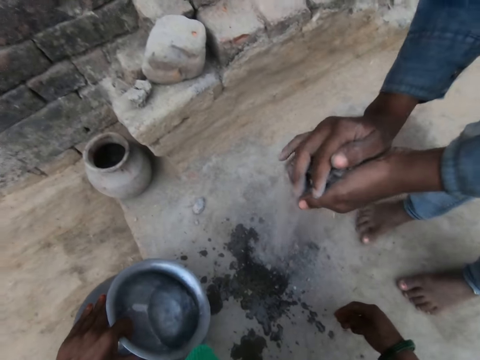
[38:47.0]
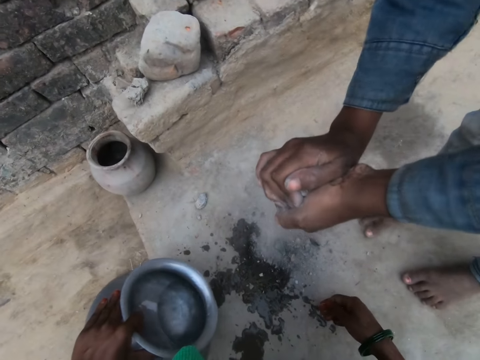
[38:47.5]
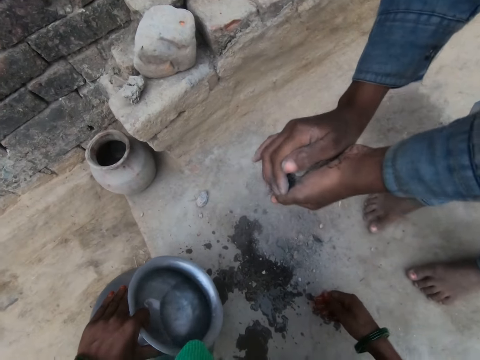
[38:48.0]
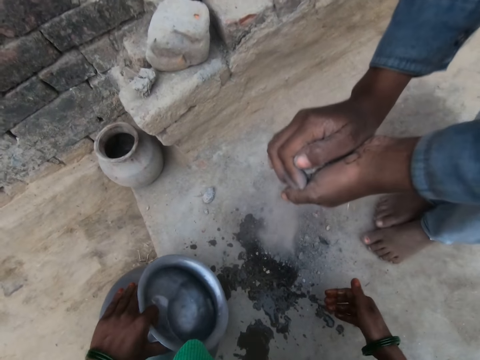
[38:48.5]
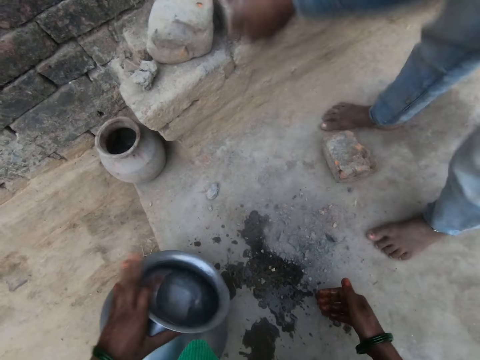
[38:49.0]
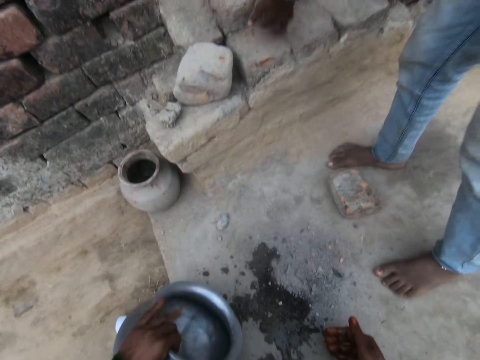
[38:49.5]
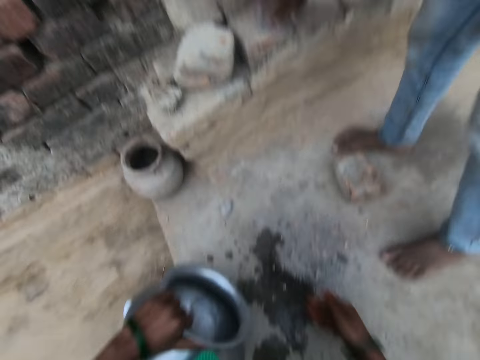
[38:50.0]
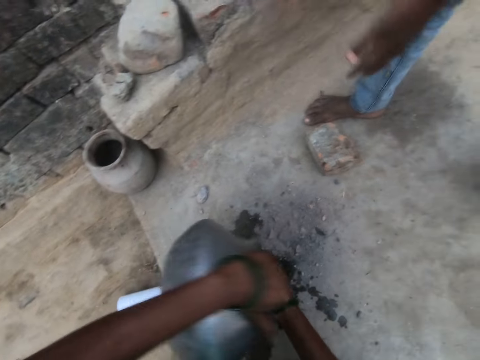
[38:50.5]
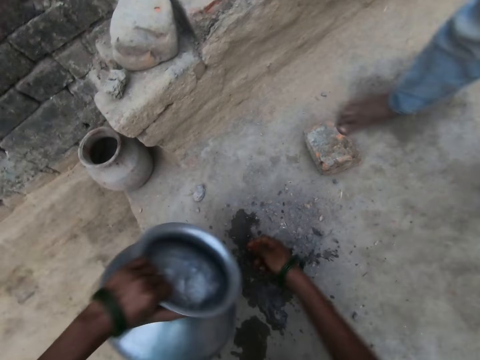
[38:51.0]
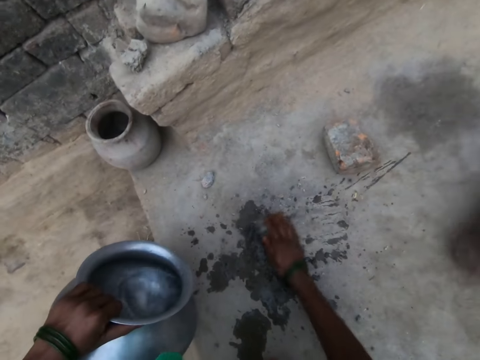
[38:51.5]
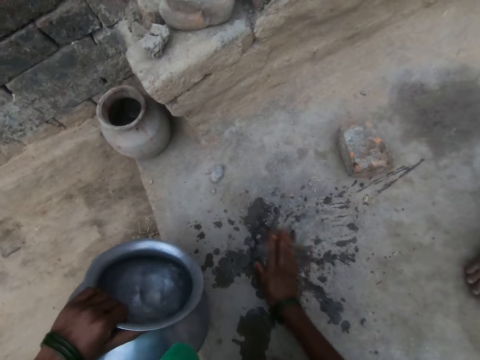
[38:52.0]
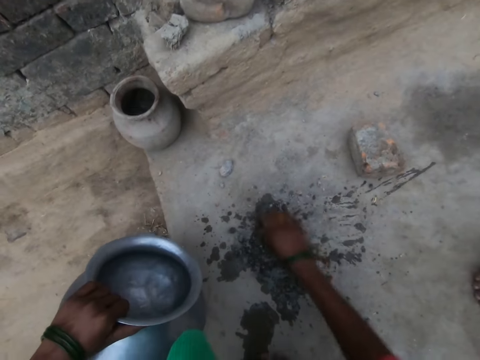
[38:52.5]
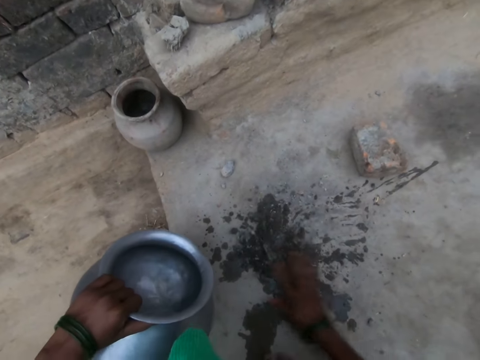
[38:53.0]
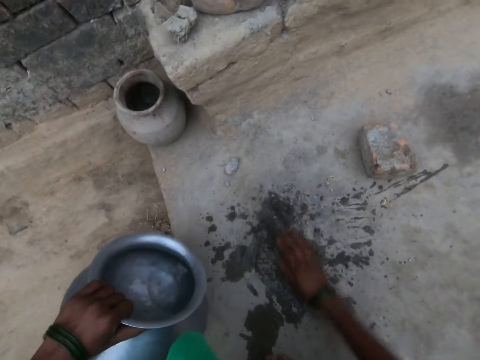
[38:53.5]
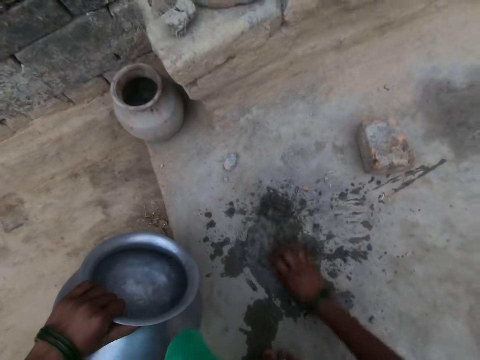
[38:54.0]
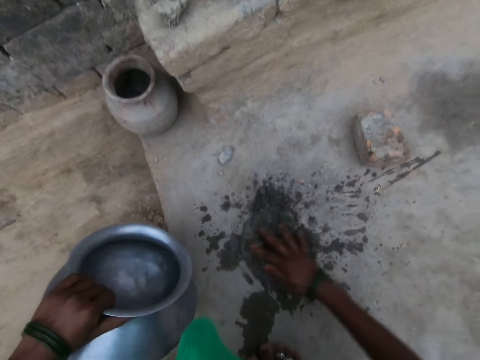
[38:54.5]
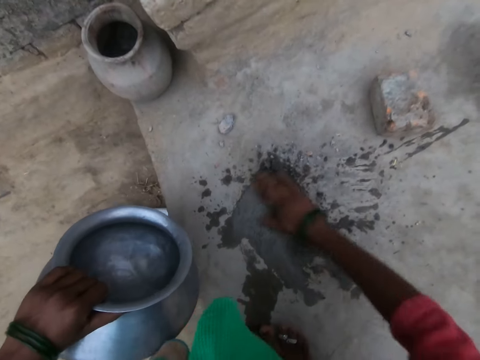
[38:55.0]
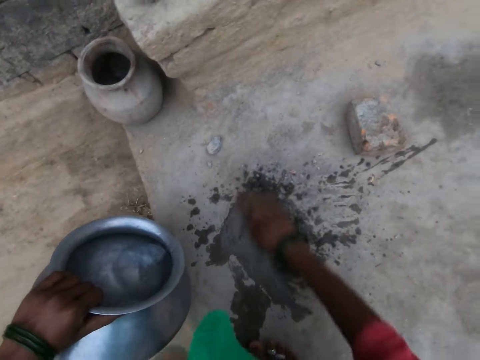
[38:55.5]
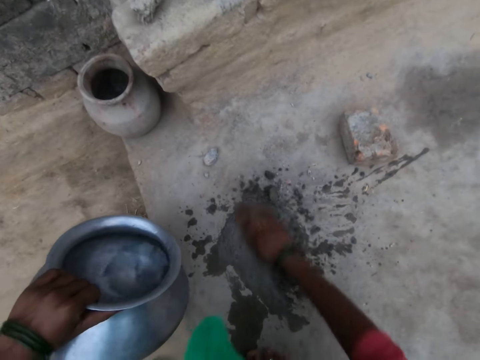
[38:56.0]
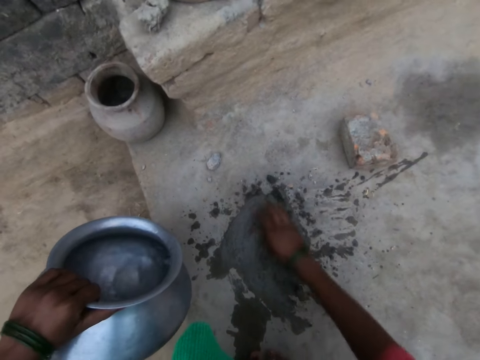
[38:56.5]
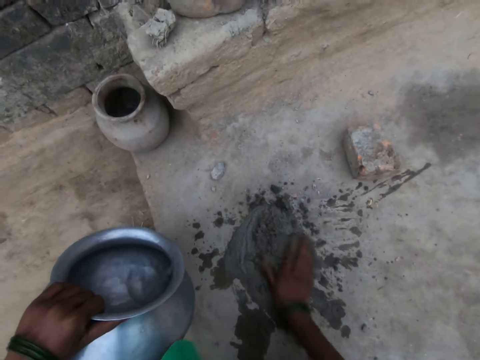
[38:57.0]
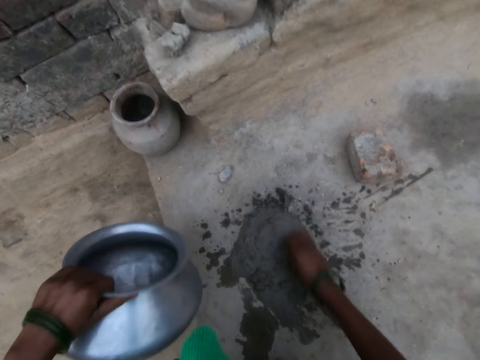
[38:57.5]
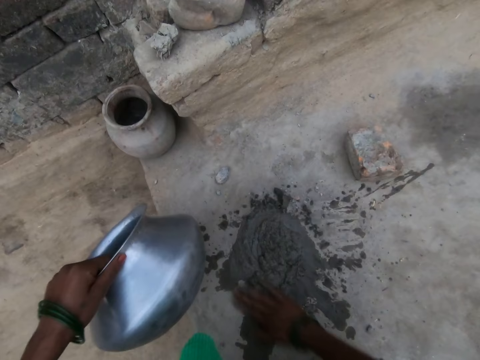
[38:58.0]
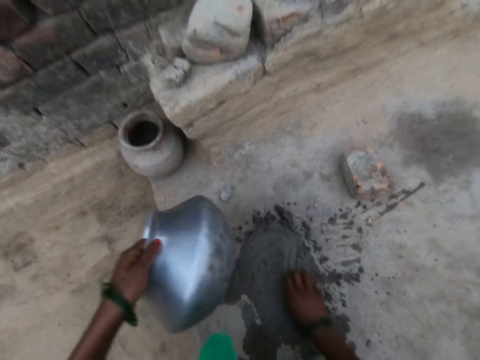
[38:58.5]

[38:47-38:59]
The camera wearer converses with a man. The man puts some soot on the blocks. The camera wearer pours water on the crushed stones. The man walks away. The camera wearer mixes the ground stone, soot and water together with a hand.

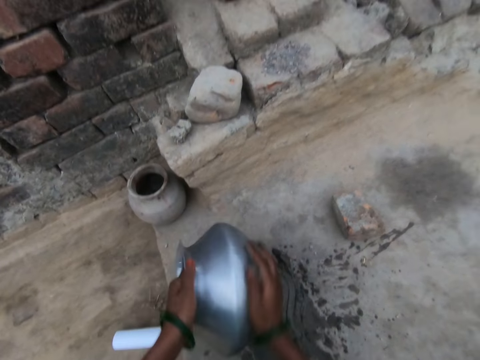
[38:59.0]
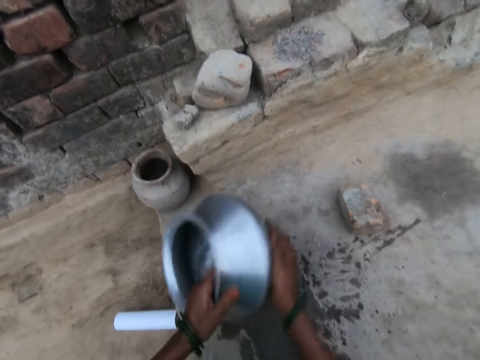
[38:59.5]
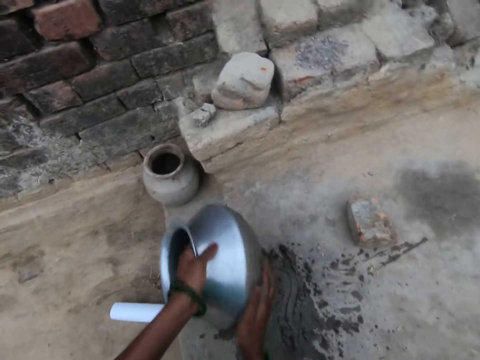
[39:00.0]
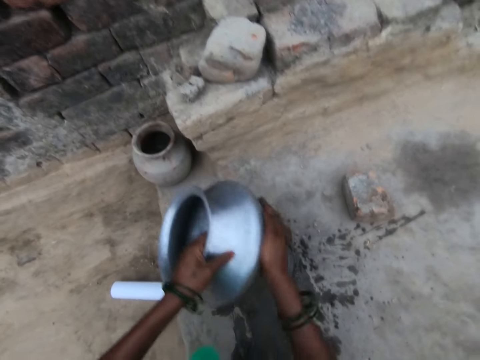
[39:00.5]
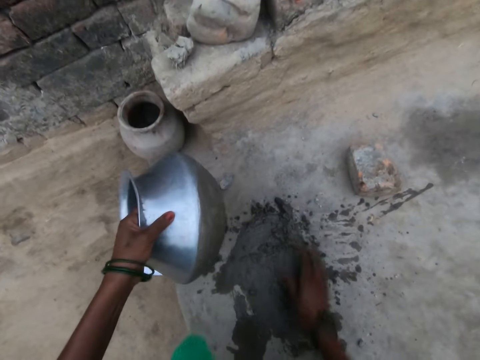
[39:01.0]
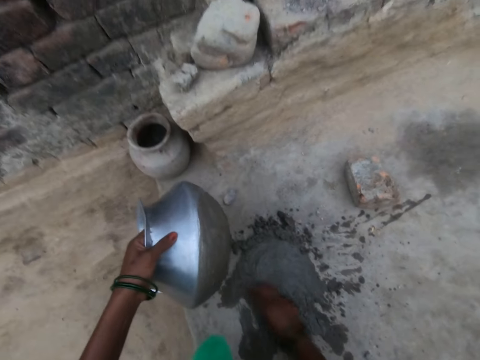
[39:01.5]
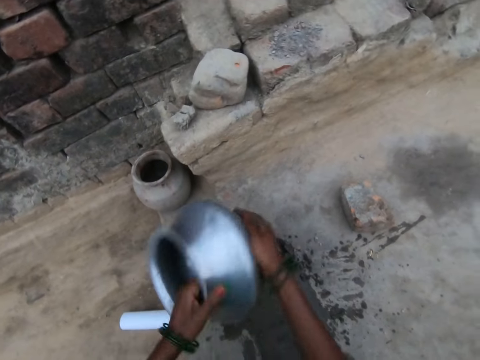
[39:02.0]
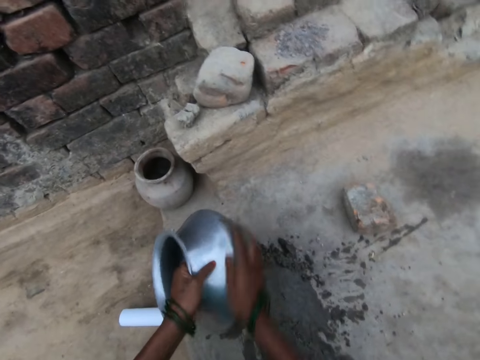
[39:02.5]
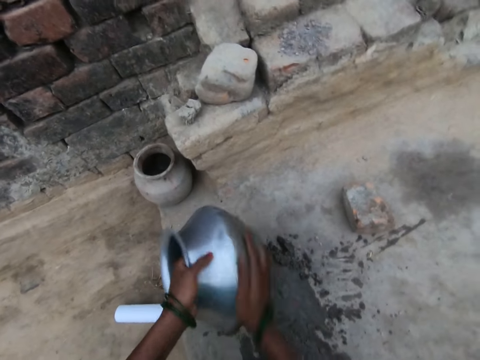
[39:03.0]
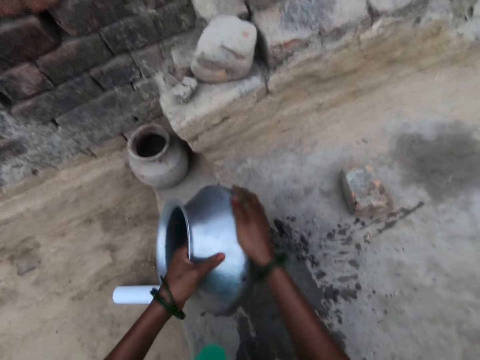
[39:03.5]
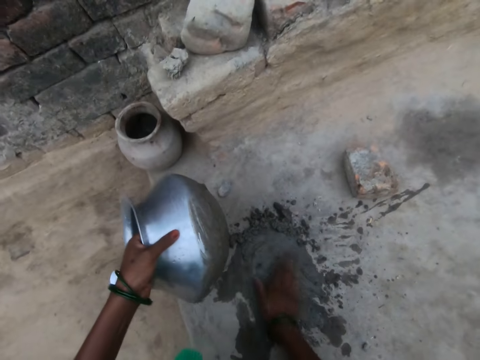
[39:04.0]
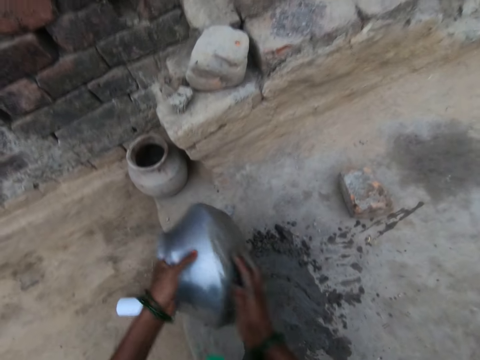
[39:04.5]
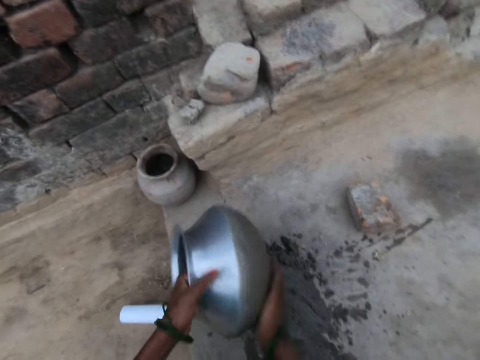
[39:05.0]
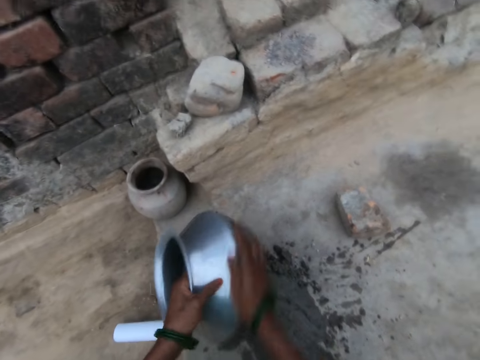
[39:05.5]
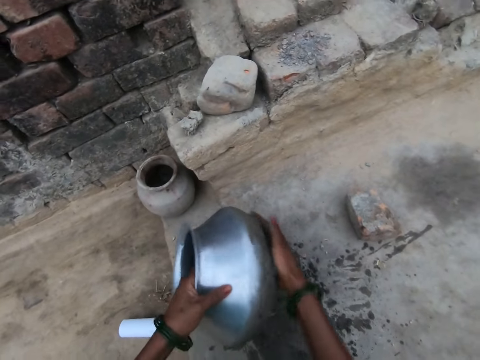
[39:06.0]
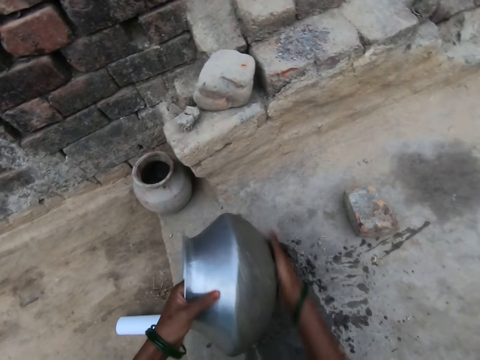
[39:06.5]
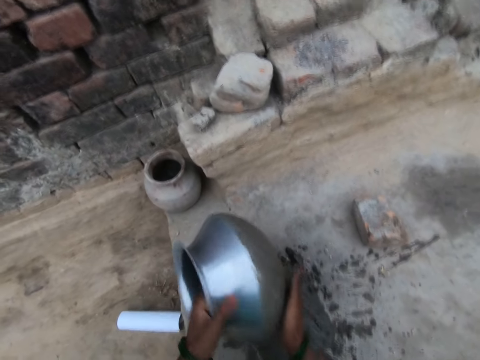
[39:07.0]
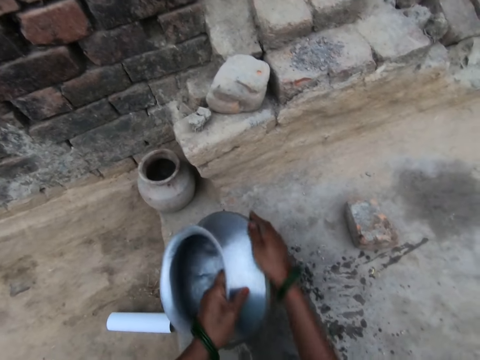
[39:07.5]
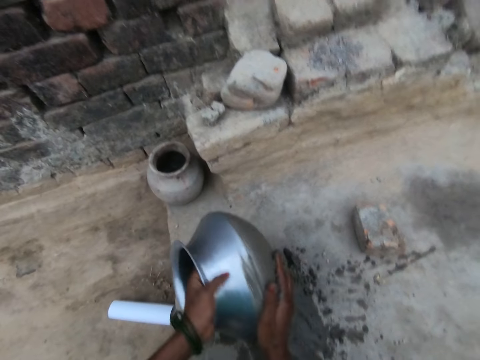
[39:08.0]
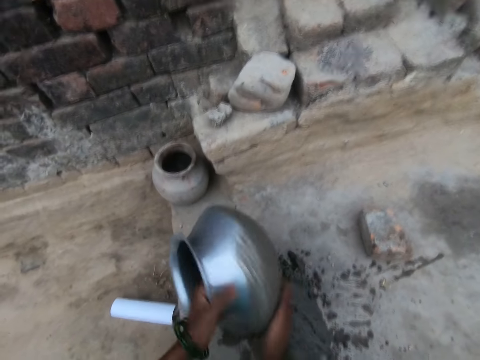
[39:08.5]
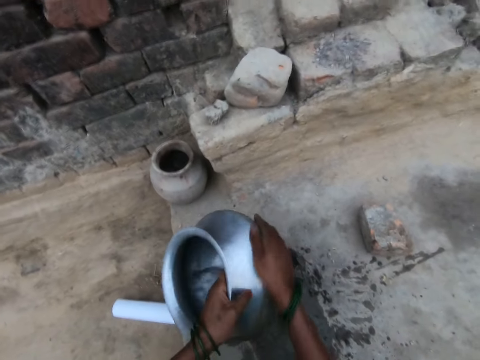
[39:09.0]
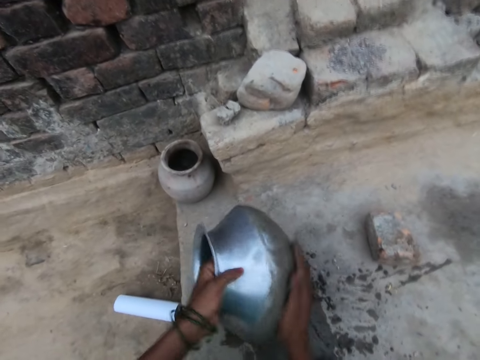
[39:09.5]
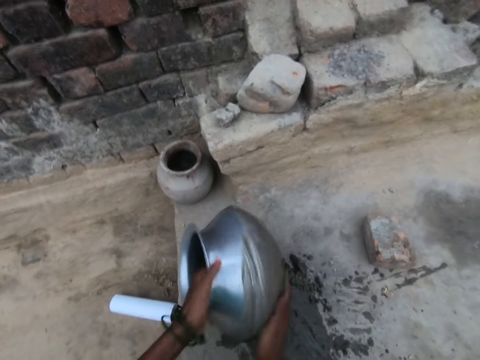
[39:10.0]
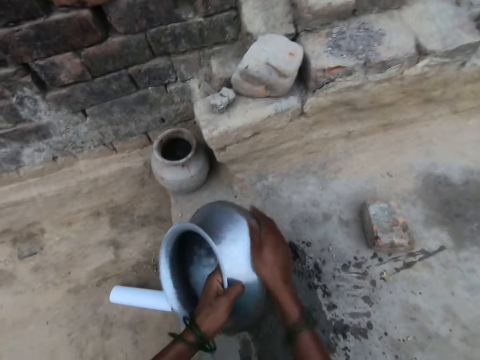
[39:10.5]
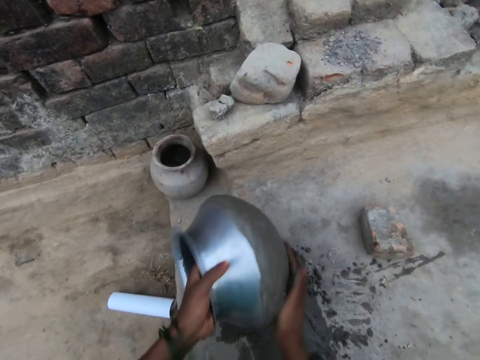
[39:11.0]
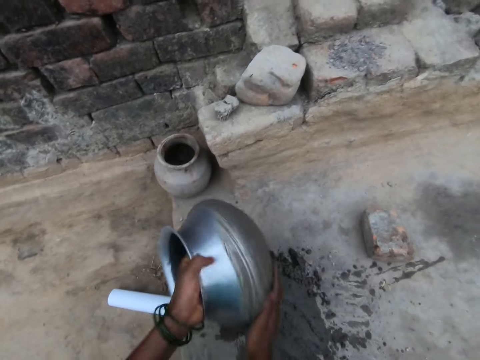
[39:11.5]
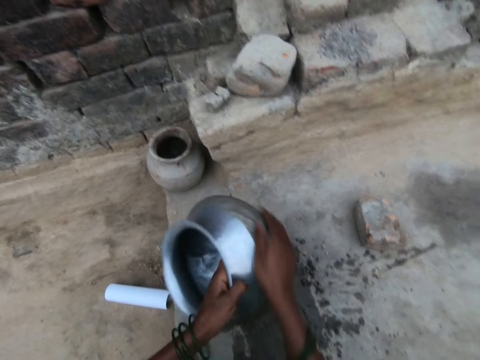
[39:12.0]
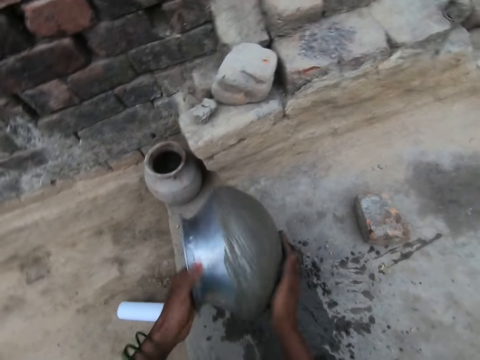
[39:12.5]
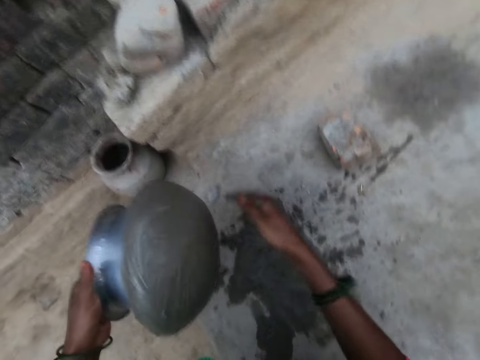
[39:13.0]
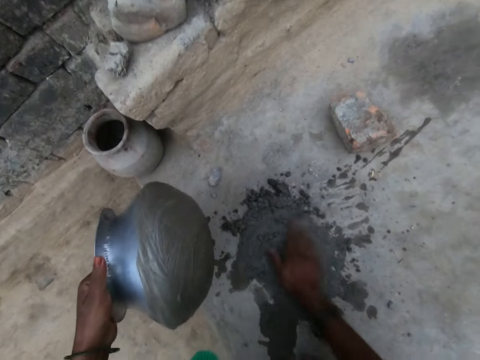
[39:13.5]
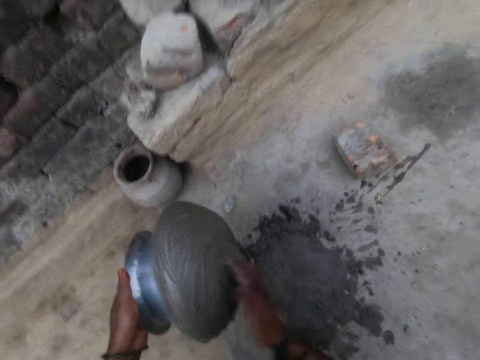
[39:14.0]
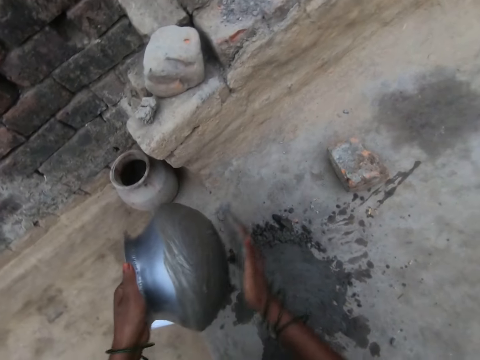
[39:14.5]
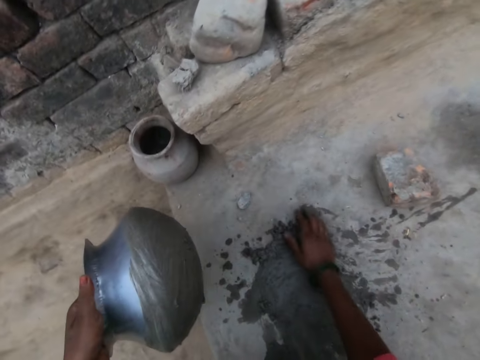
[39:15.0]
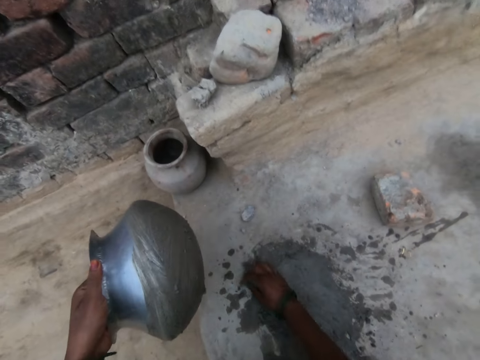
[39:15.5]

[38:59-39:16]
The camera wearer rubs the mixture on the bottom of the pot. They pick up some mixture from the ground. They rub the mixture on the bottom of the pot. They pick up some mixture from the ground. They rub the mixture on the bottom of the pot. They converse with a man. They pick up some mixture from the ground. They pick up some mixture from the ground again.
